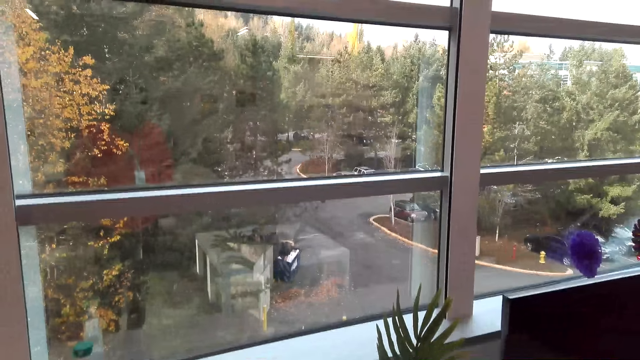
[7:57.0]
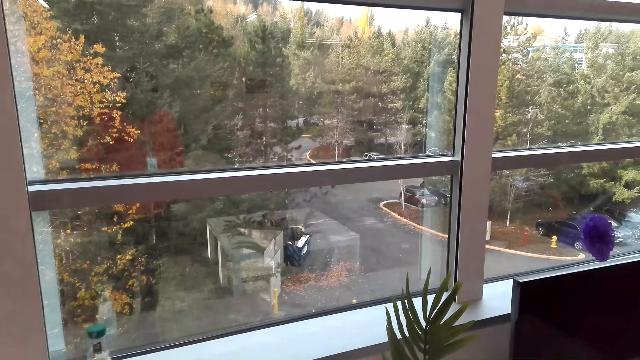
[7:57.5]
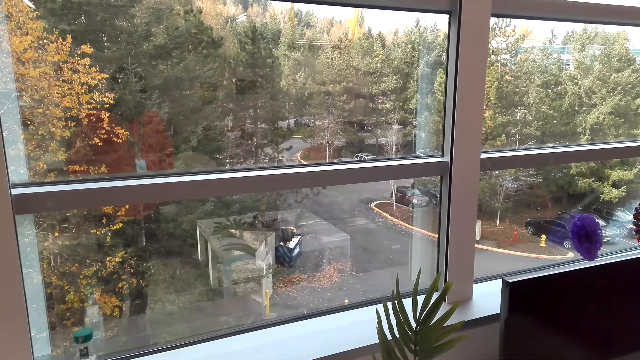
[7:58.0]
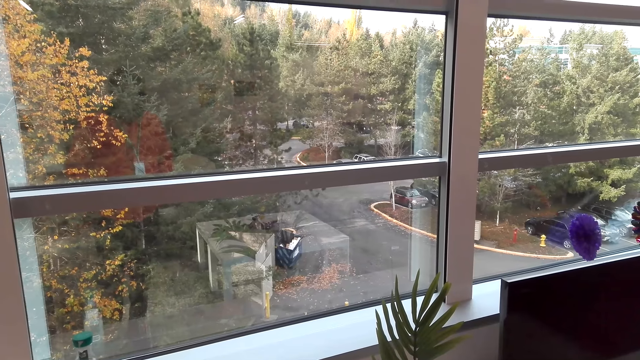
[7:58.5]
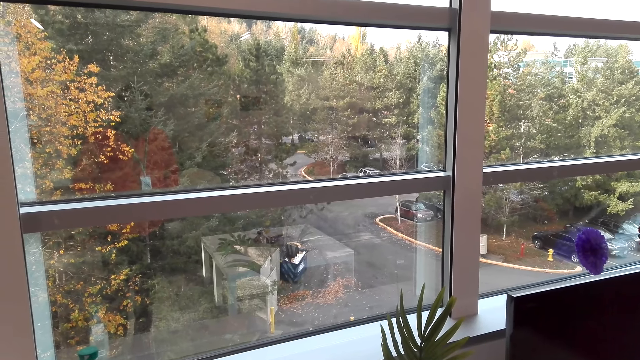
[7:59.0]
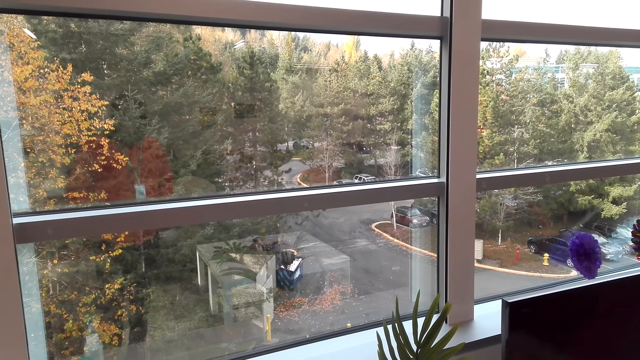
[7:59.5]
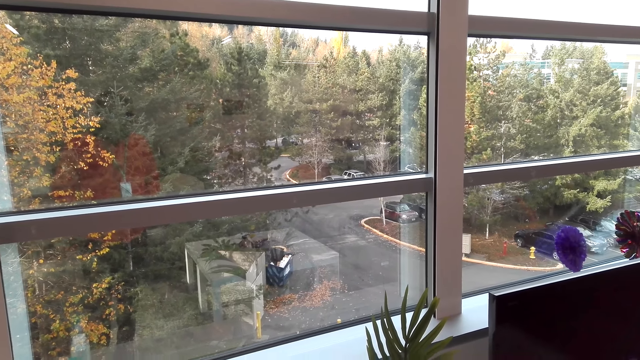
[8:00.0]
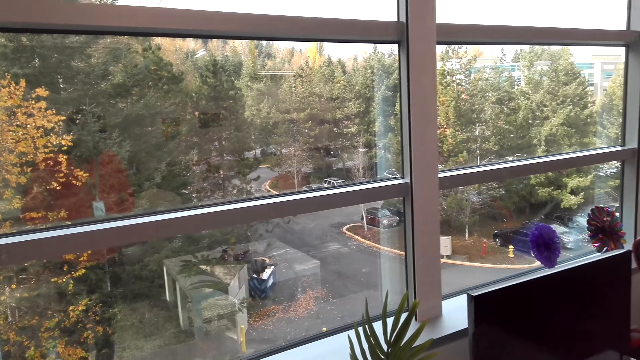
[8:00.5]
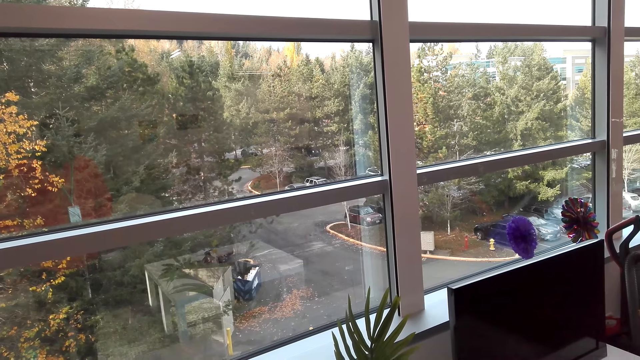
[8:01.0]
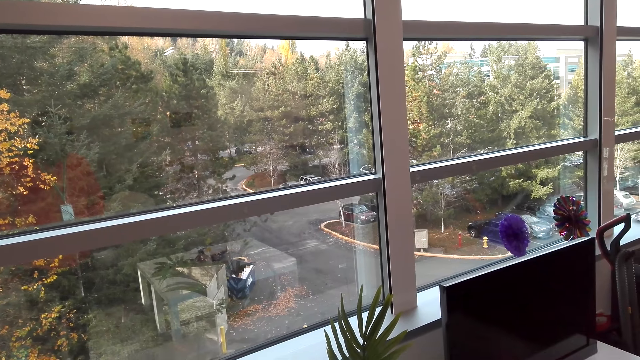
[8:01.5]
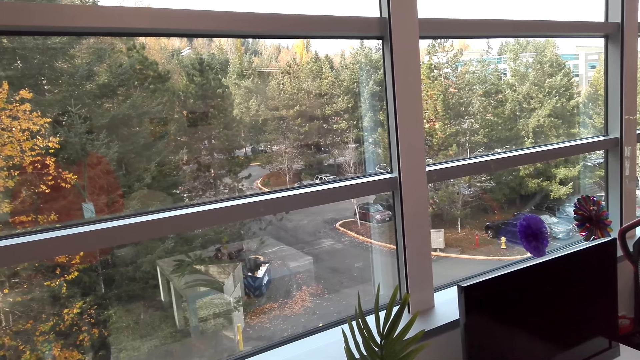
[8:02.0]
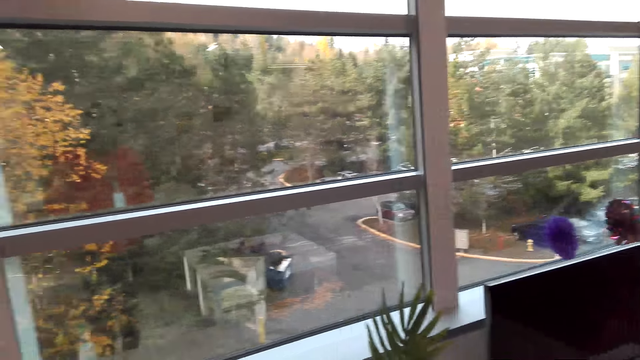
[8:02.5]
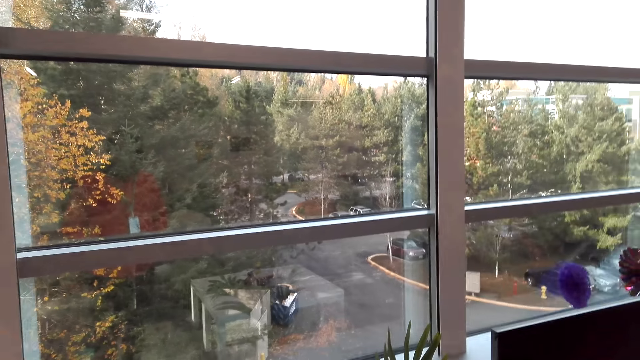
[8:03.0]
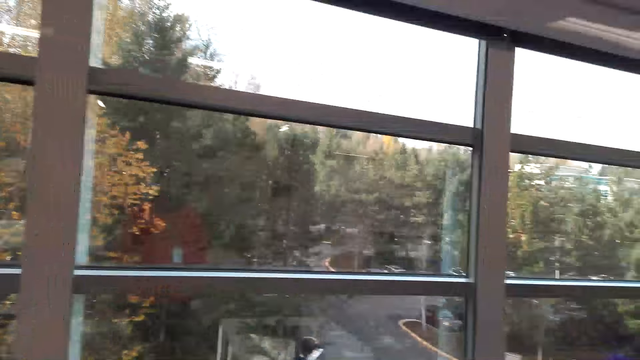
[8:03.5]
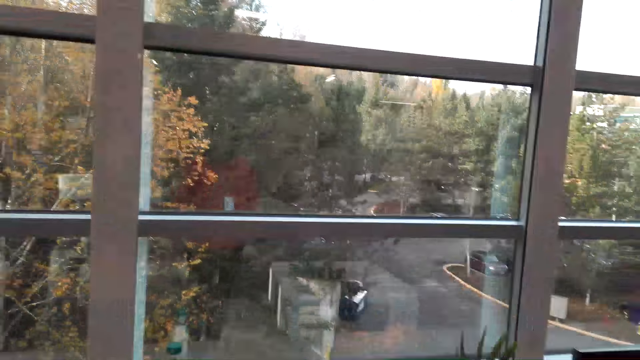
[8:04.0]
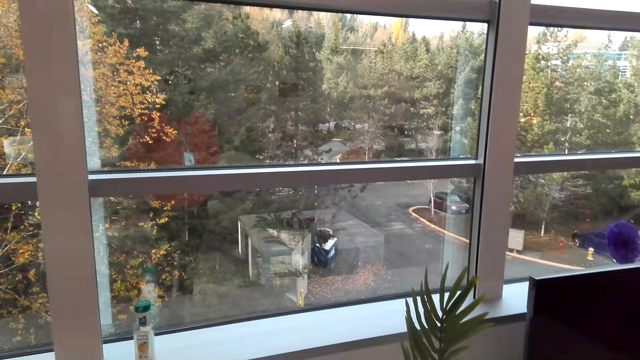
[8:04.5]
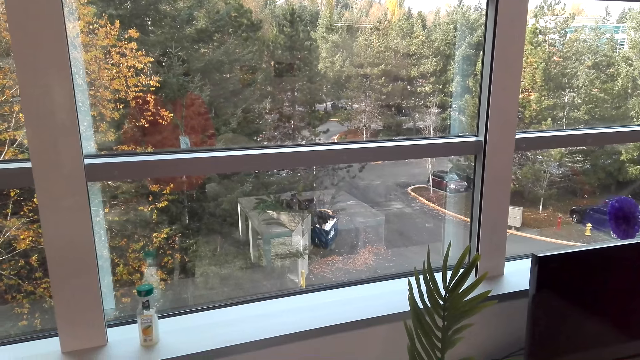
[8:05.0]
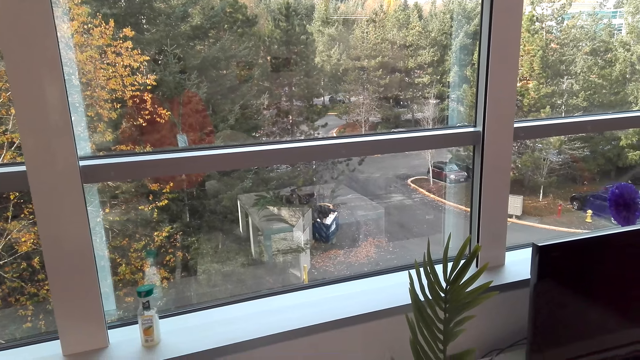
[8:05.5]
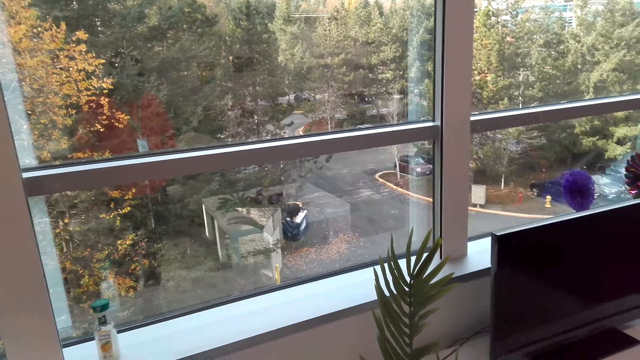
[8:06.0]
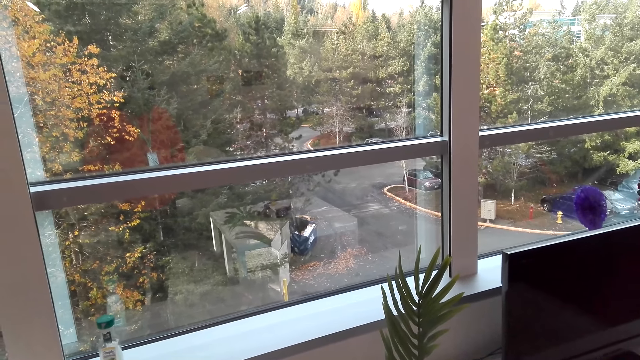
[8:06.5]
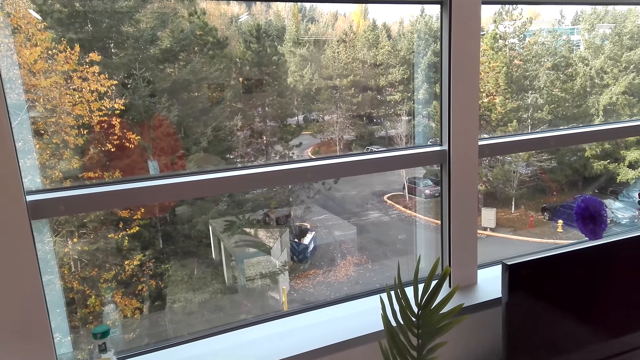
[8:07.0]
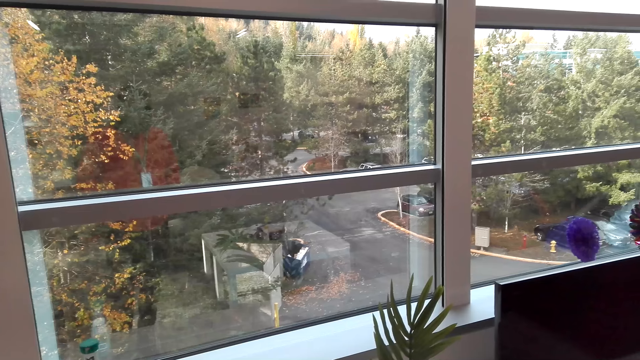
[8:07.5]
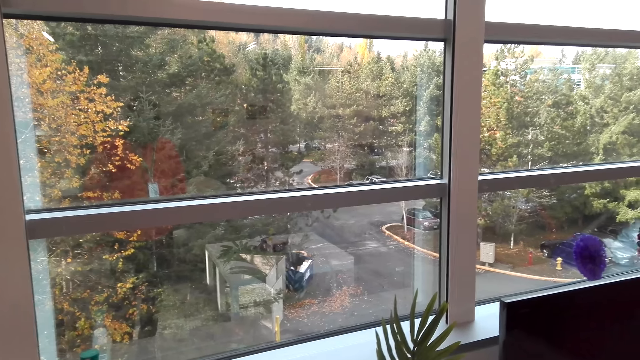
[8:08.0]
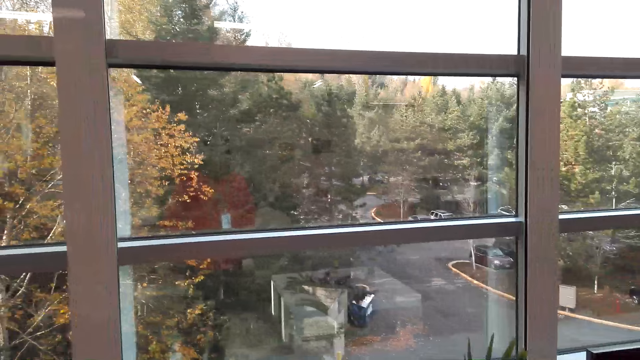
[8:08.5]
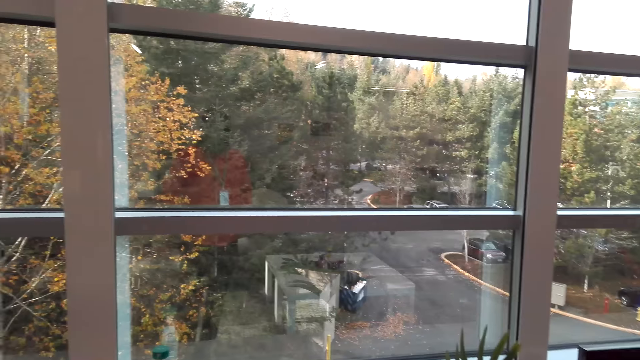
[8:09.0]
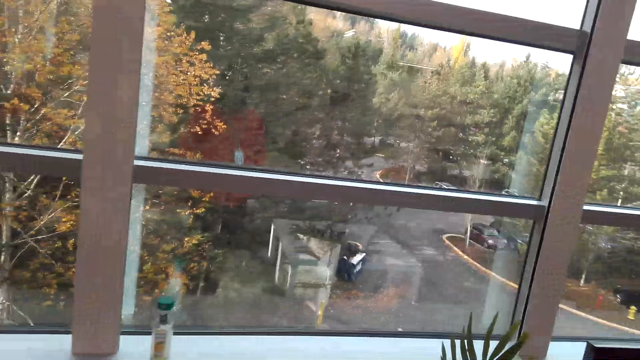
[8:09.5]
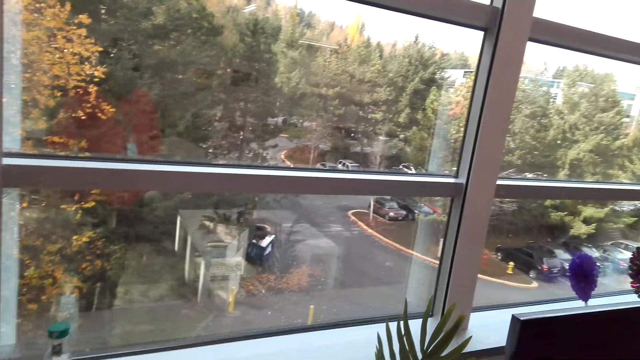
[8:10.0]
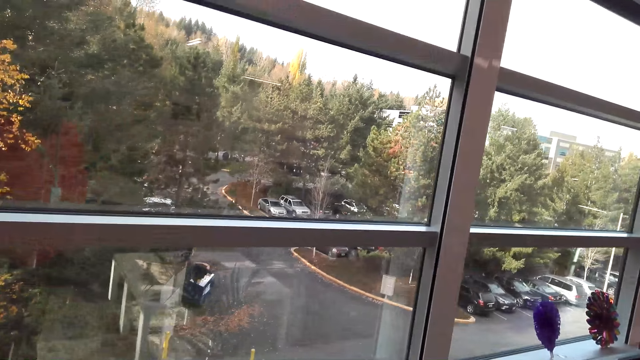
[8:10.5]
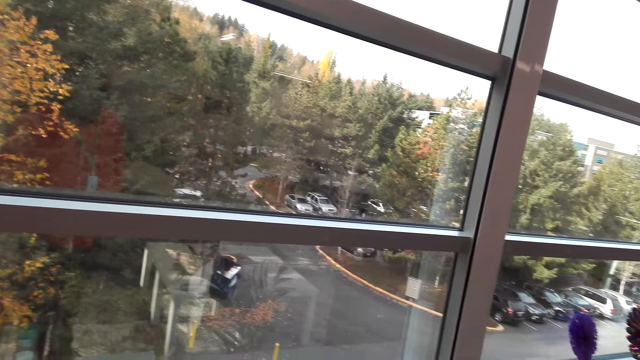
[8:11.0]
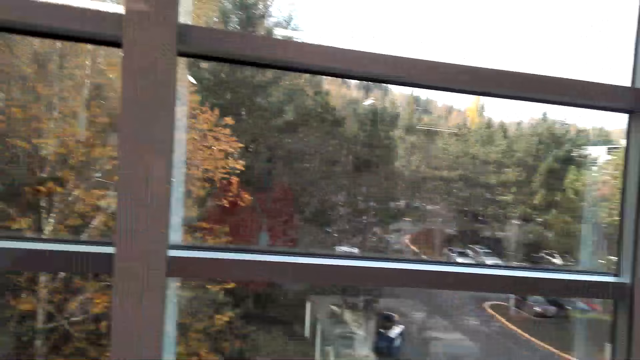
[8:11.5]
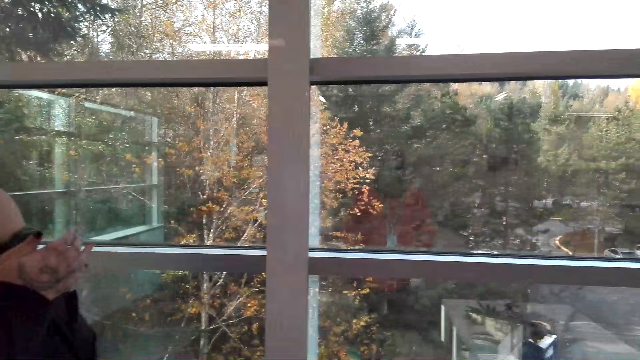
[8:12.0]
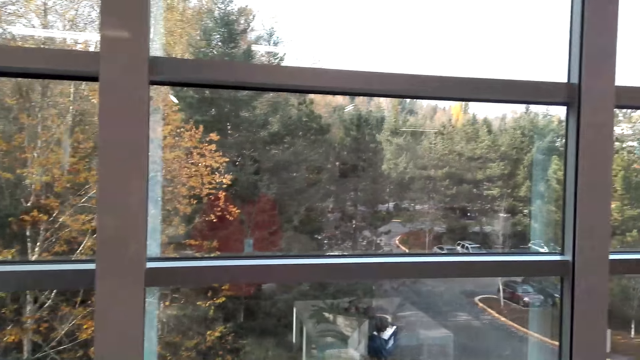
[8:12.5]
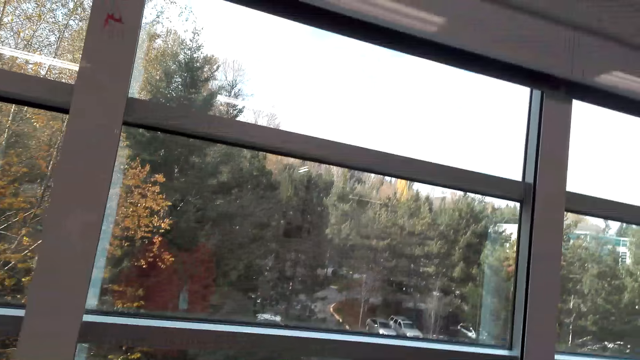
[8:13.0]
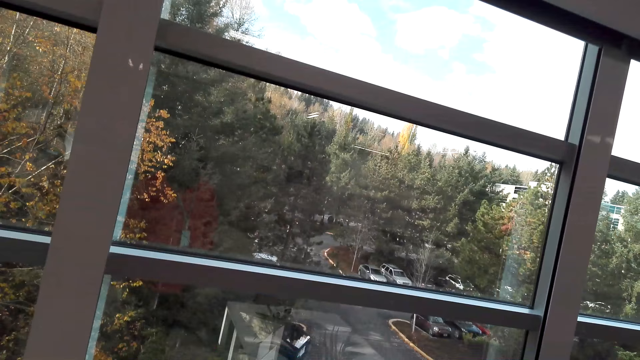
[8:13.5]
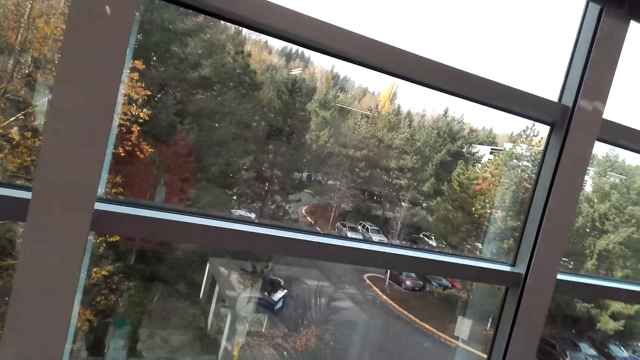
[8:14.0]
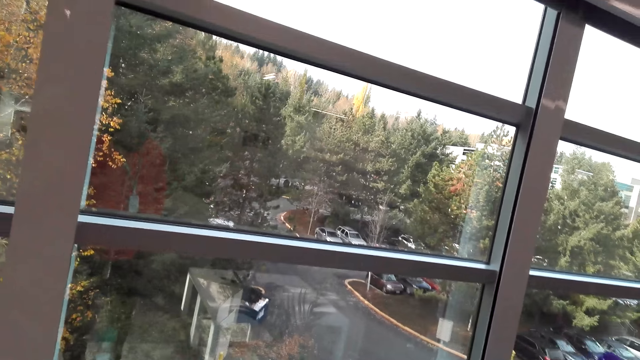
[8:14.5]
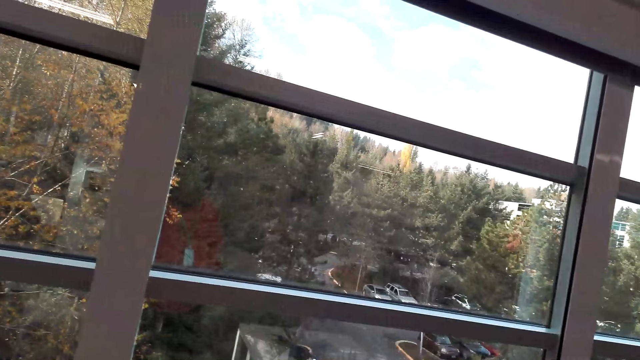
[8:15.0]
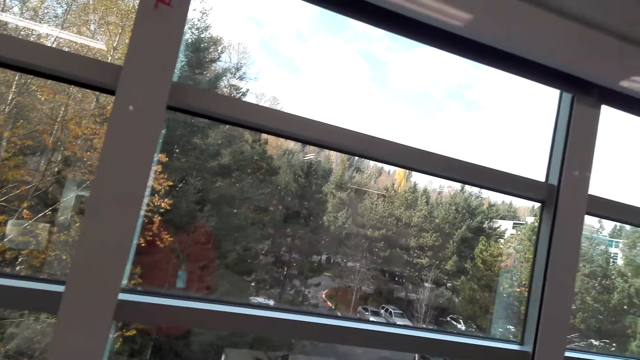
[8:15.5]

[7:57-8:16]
The camera wearer looks around. They dialogue with a woman.

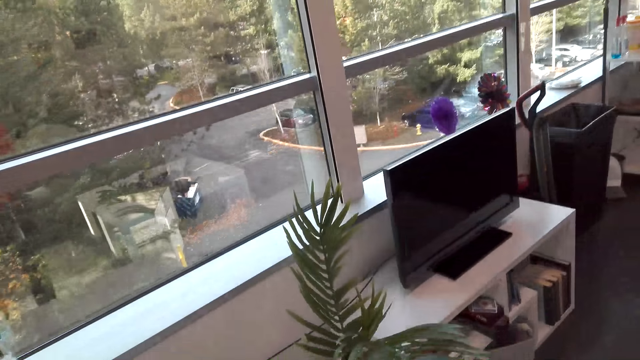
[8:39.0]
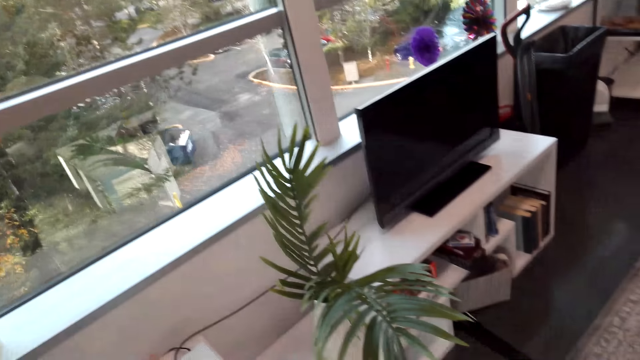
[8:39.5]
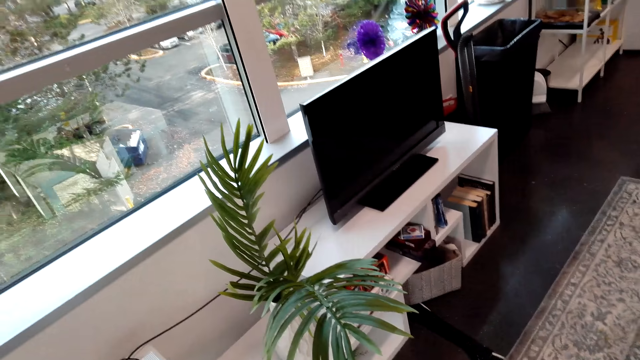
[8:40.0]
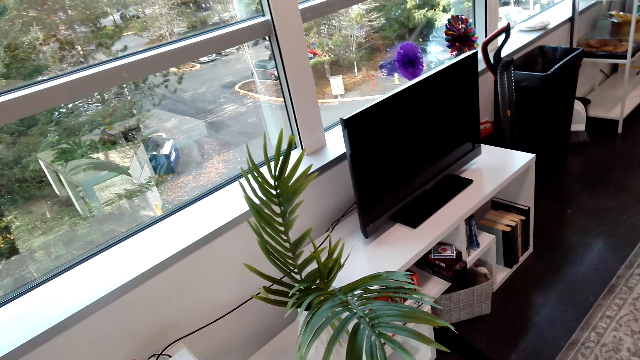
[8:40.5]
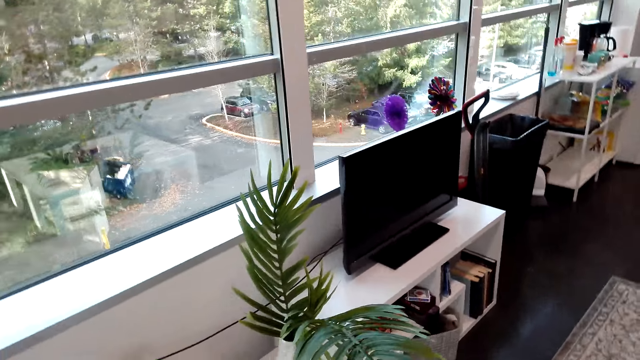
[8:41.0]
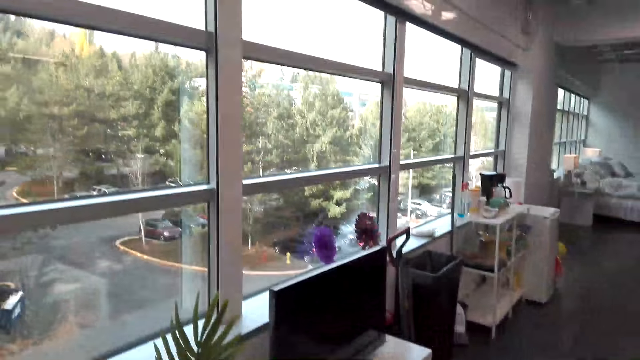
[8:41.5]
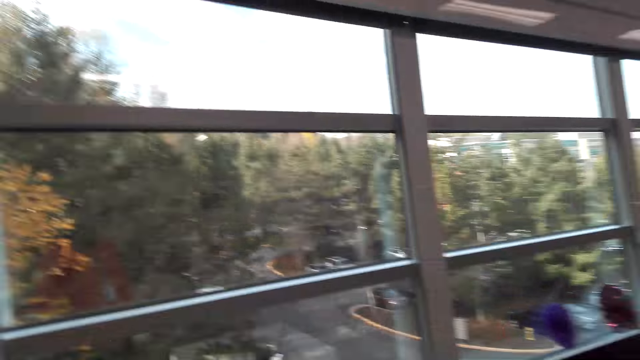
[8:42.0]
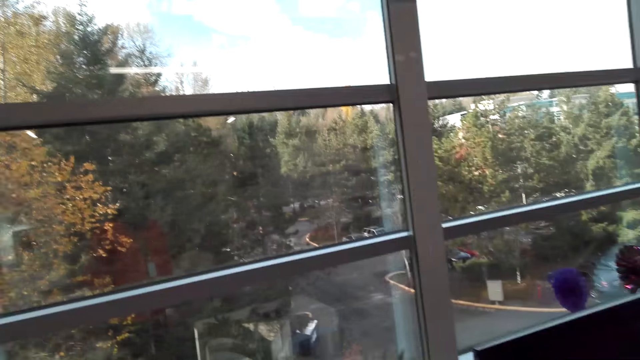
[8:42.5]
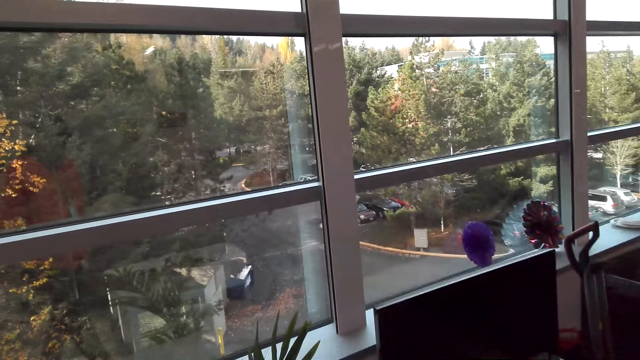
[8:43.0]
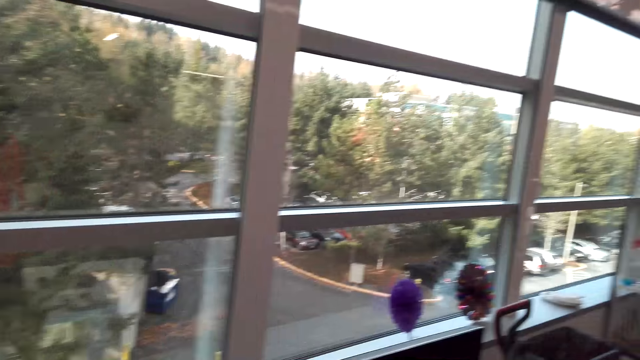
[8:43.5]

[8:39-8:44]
The camera wearer looks around.
